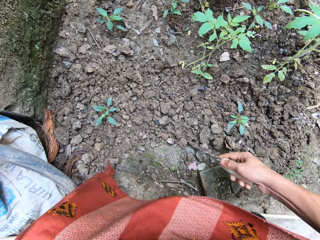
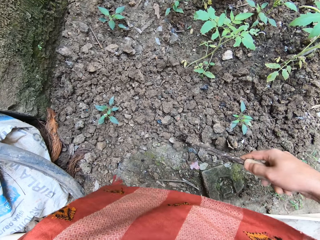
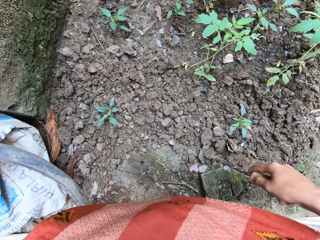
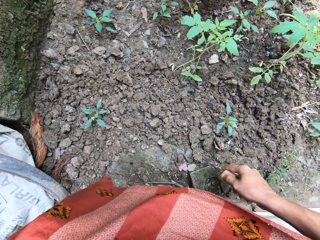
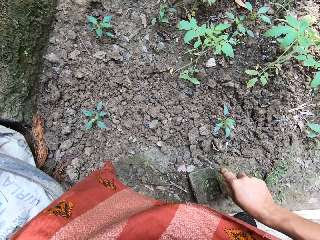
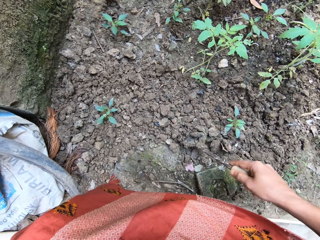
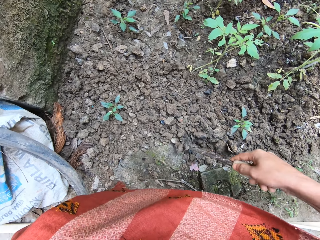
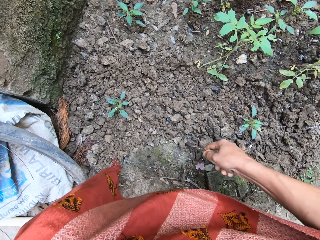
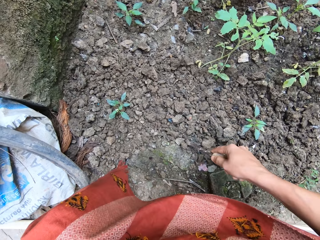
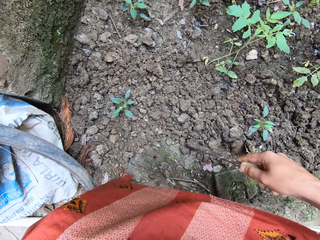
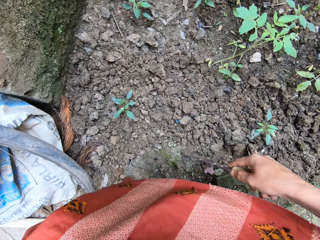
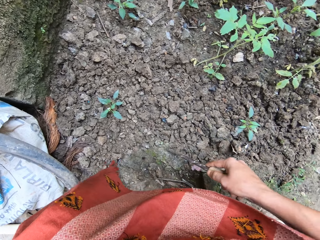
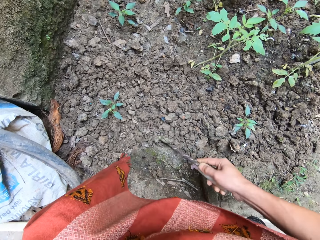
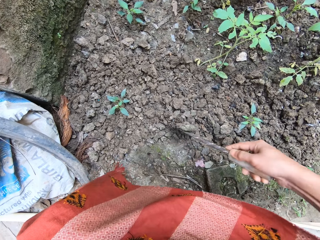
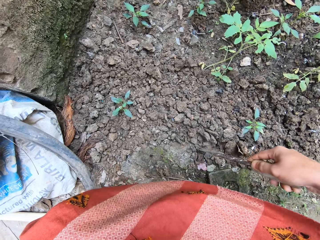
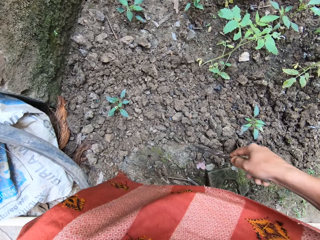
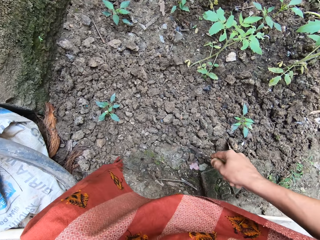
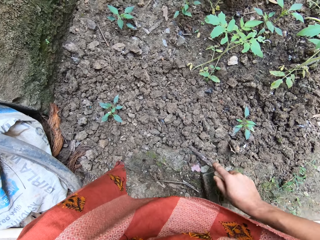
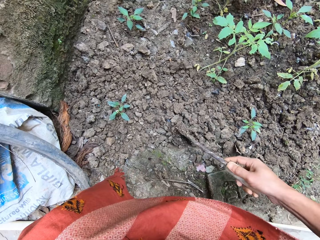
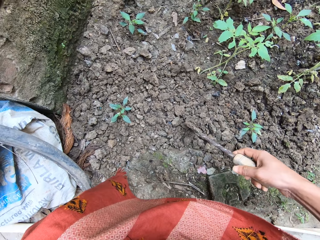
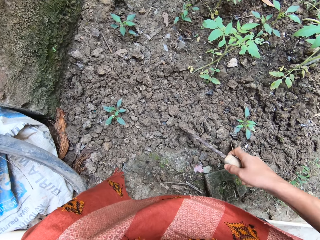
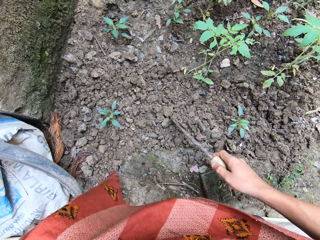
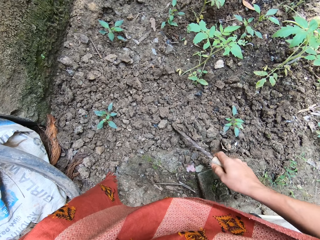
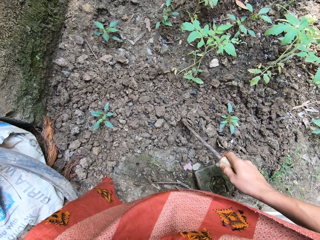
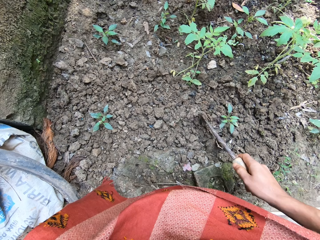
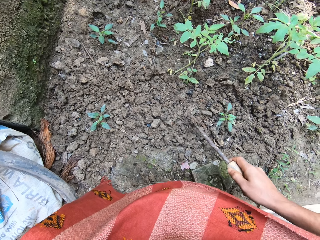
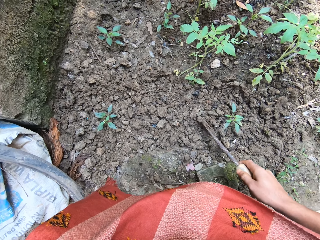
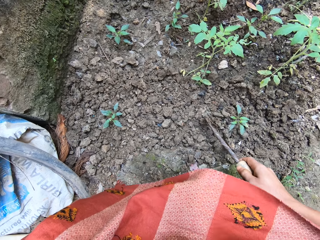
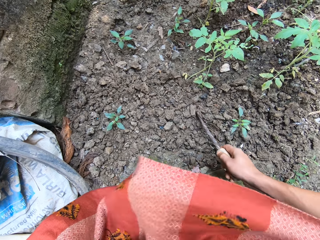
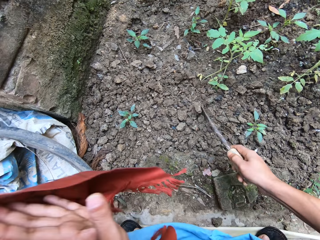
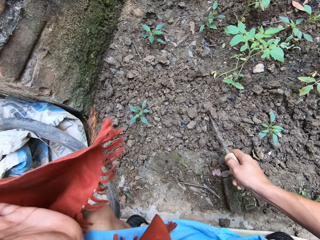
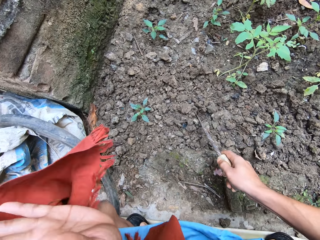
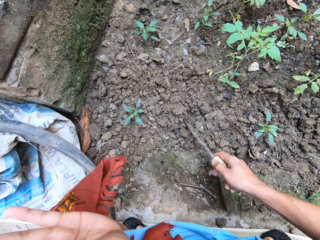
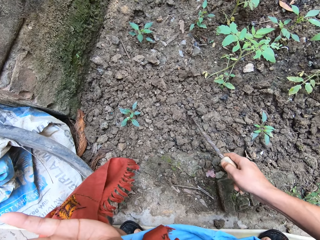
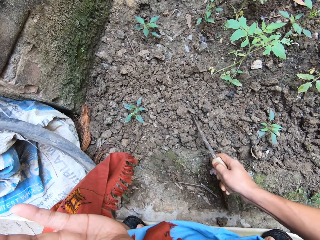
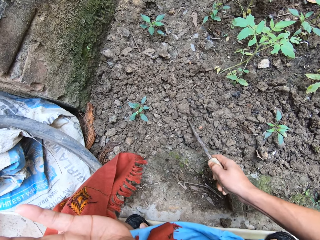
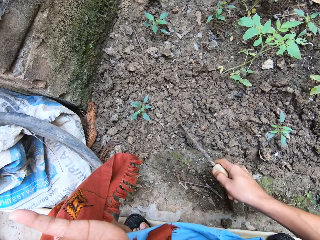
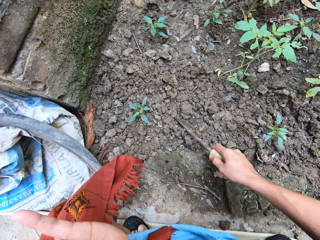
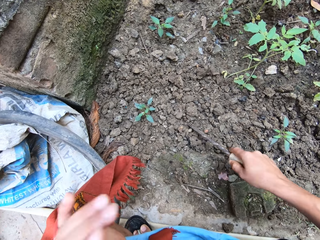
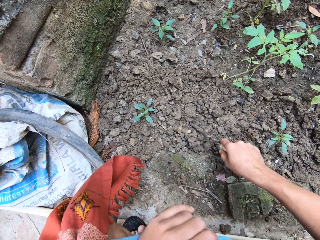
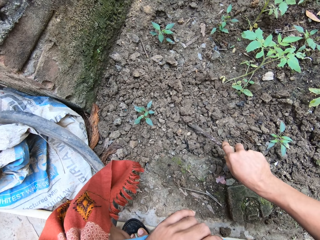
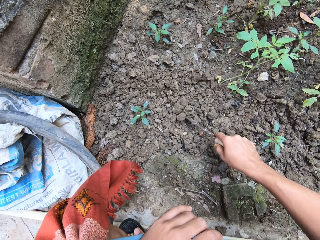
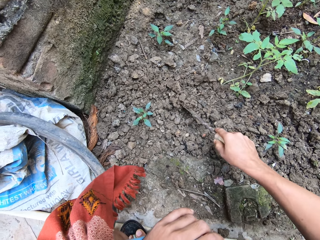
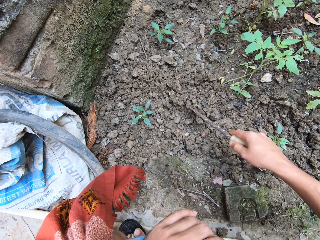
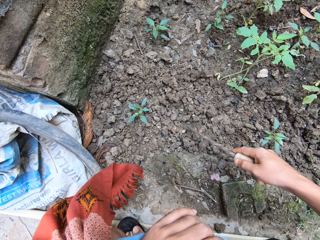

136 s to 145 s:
The camera wearer spreads the soil around with the gardening trowel in her right hand.

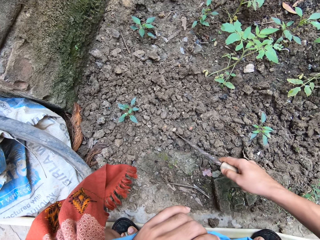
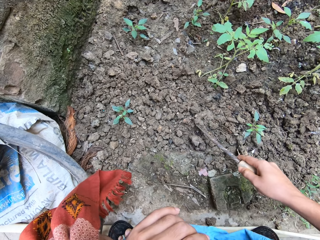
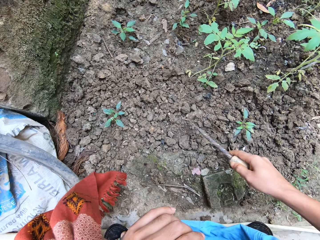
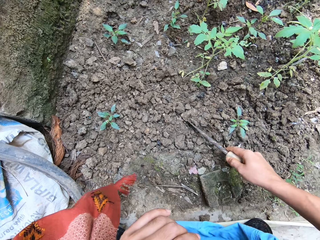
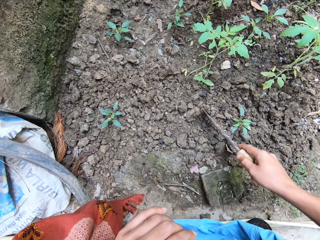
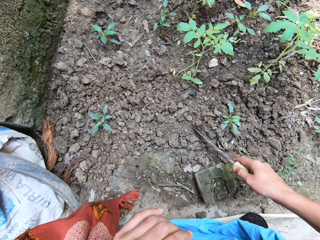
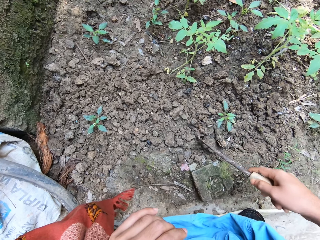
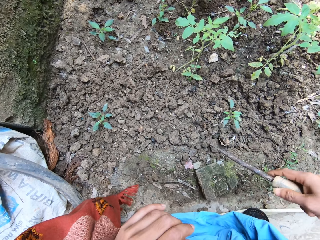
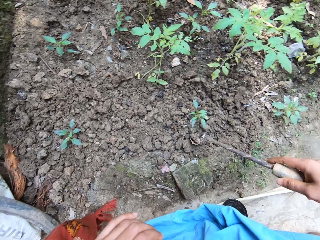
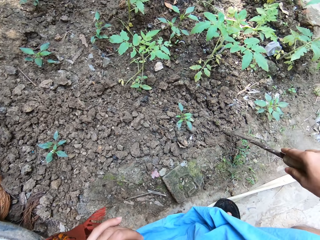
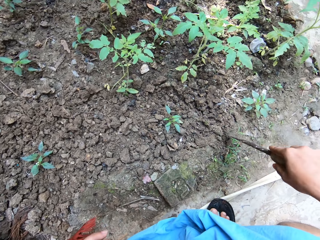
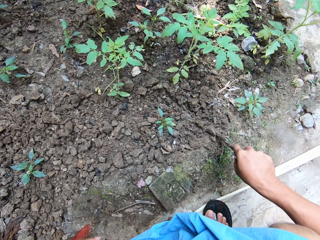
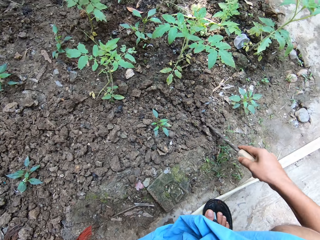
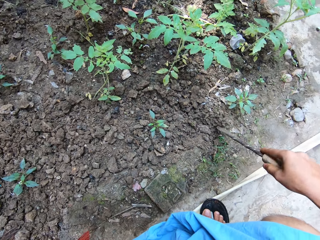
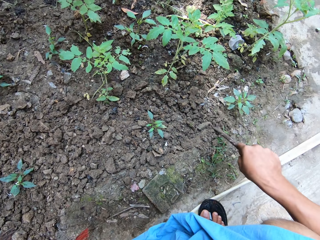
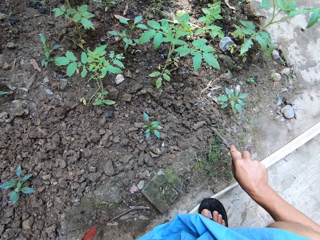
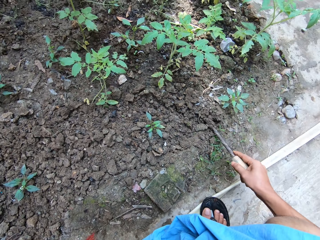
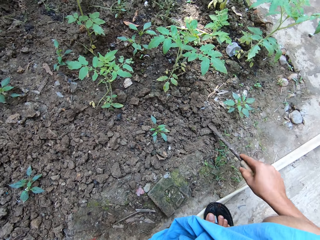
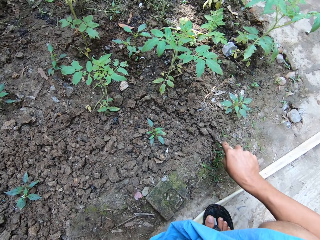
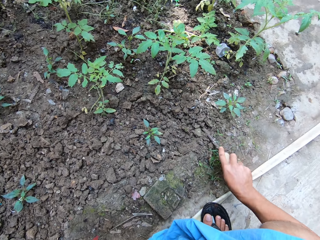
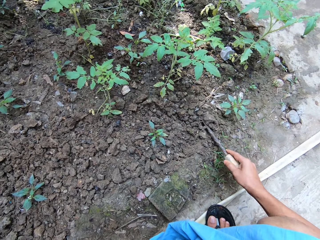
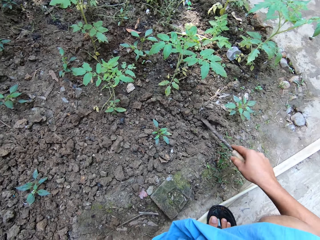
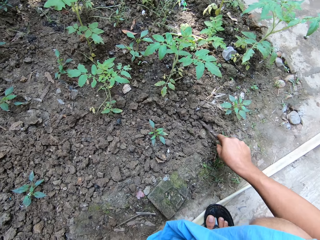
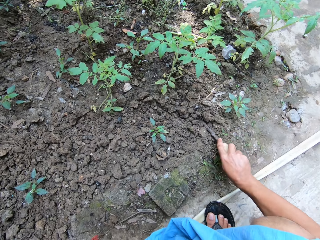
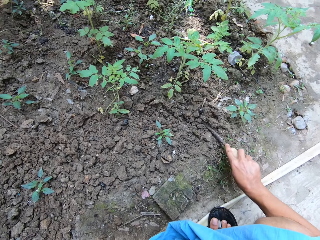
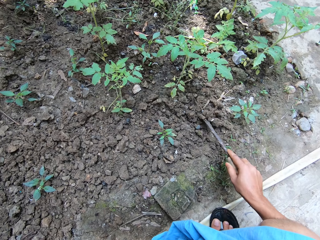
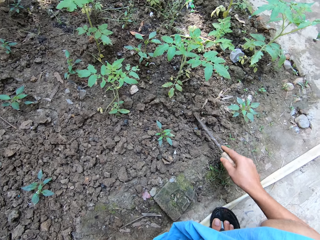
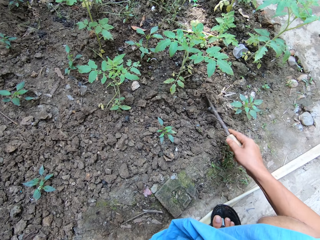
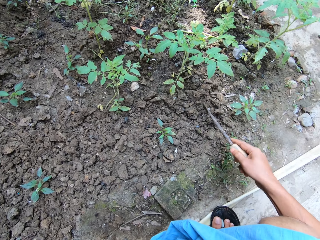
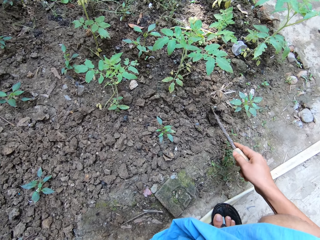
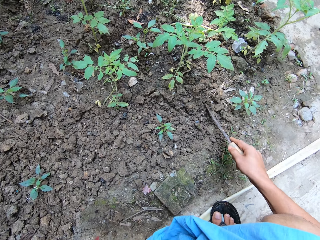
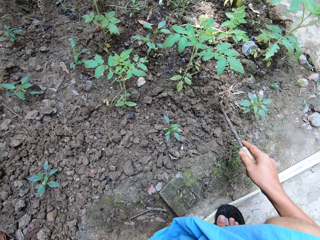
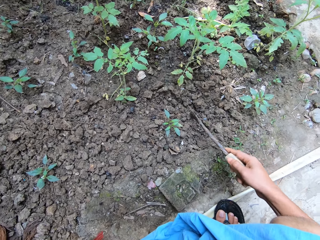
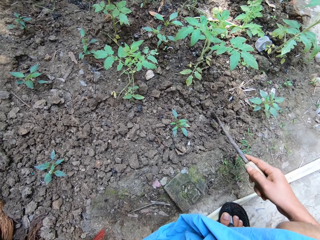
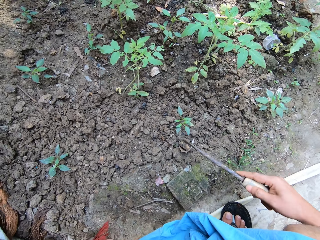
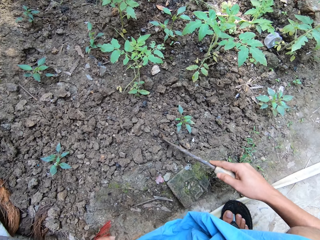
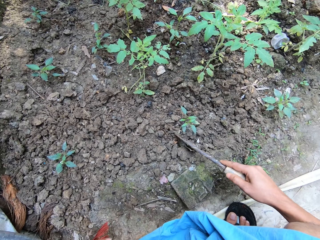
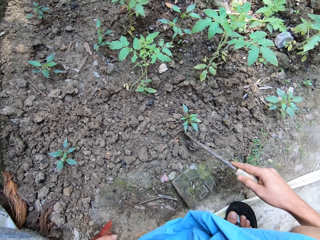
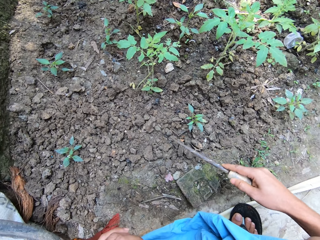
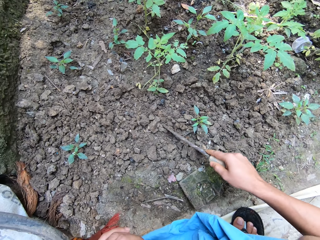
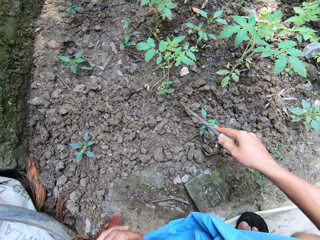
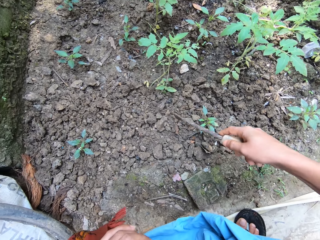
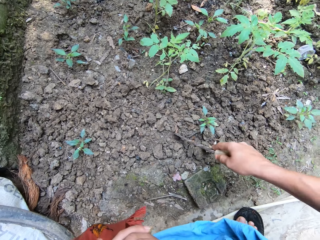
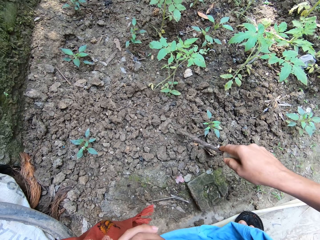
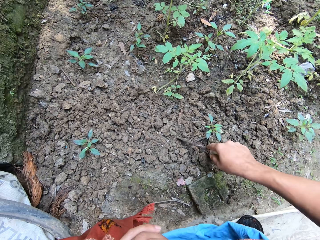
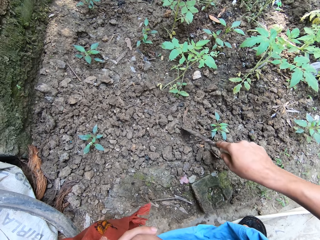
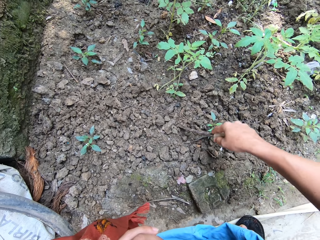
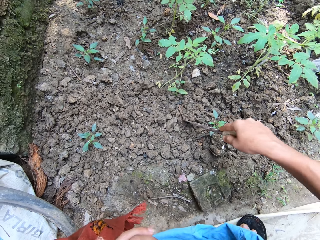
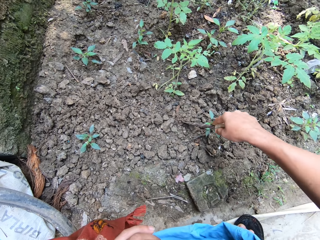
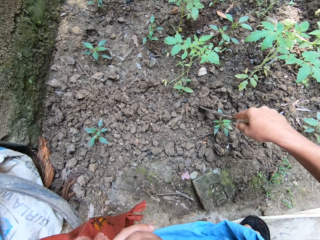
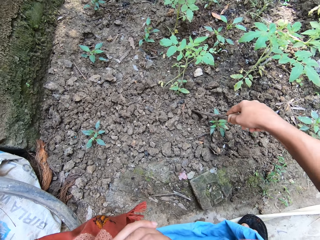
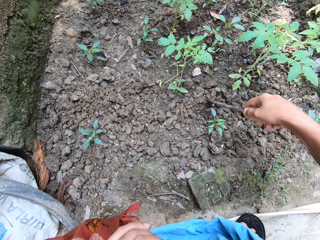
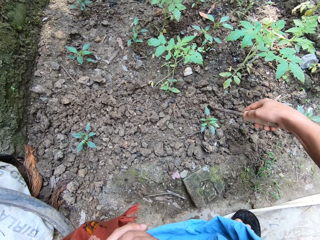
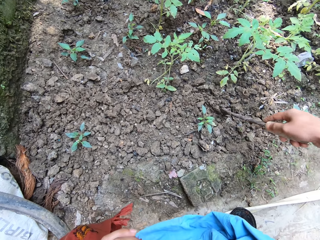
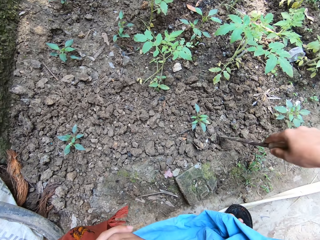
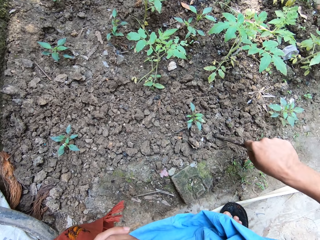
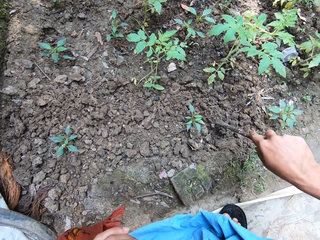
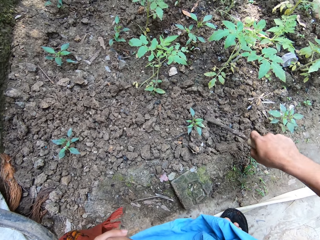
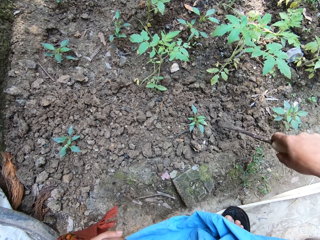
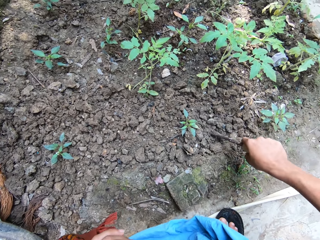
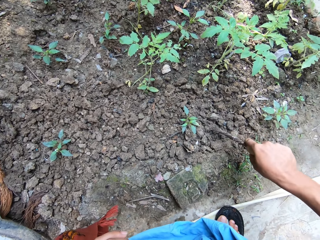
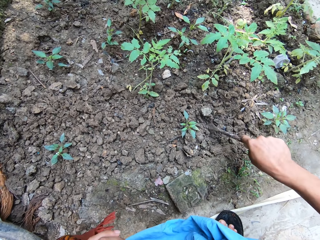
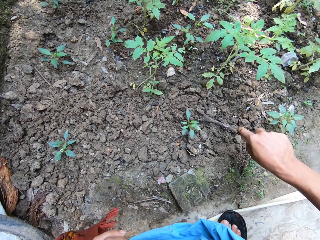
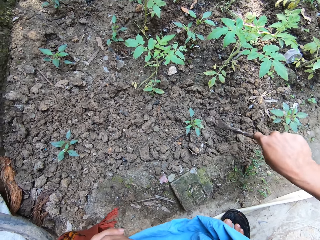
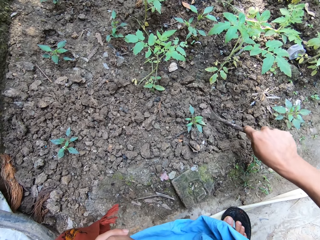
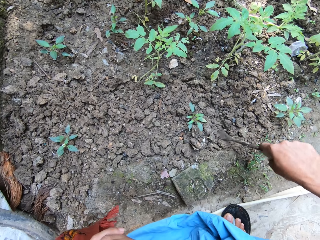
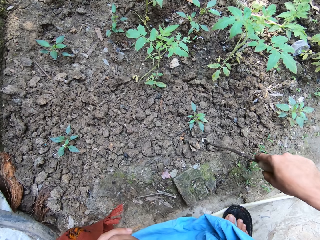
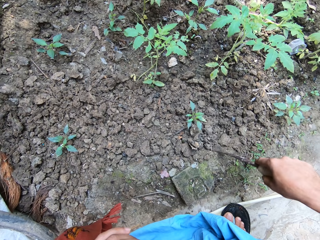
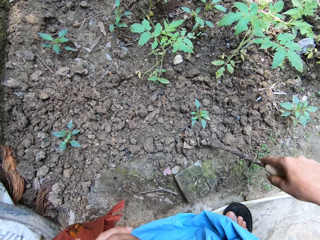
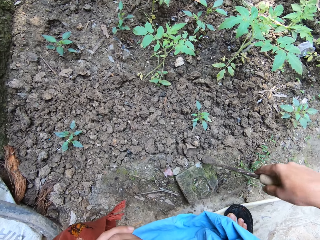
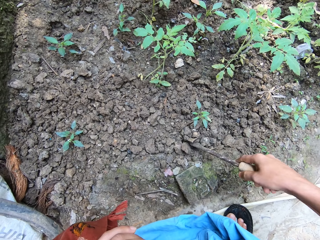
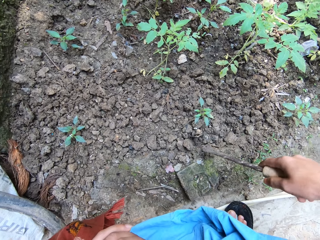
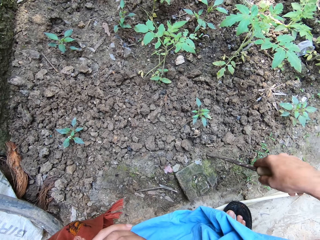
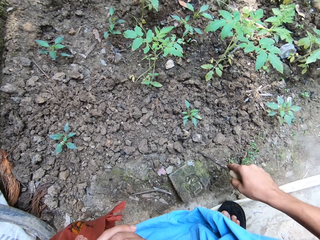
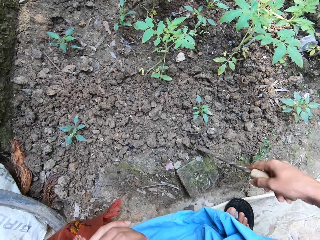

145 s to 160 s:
The camera wearer digs up the soil around a tomato seedling with the gardening trowel in her right hand. She puts some soil around the tomato seedling with the gardening trowel in her right hand. She digs up the soil around the tomato seedling with the gardening trowel in her right hand.
